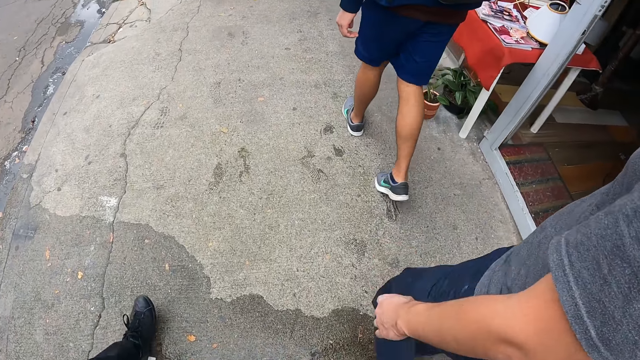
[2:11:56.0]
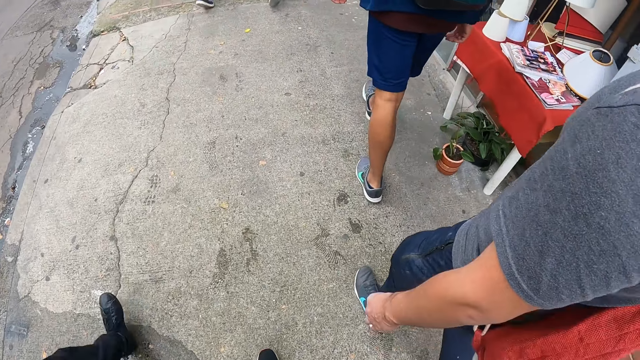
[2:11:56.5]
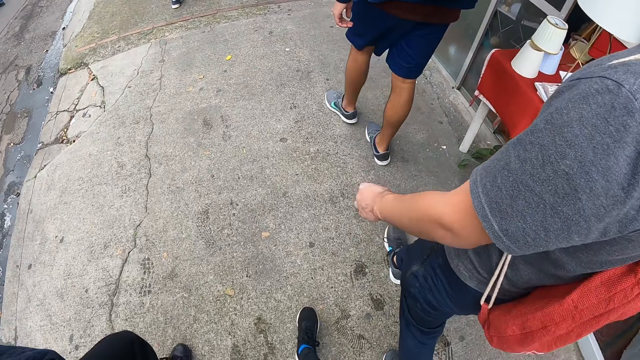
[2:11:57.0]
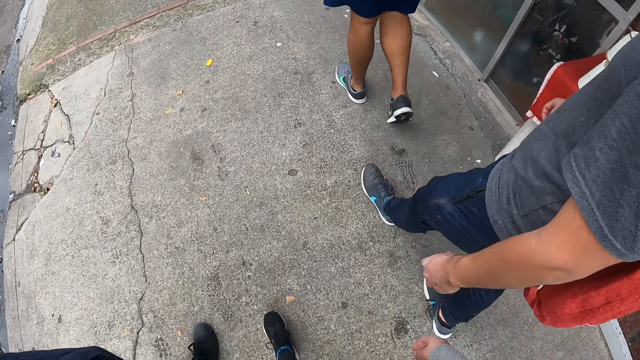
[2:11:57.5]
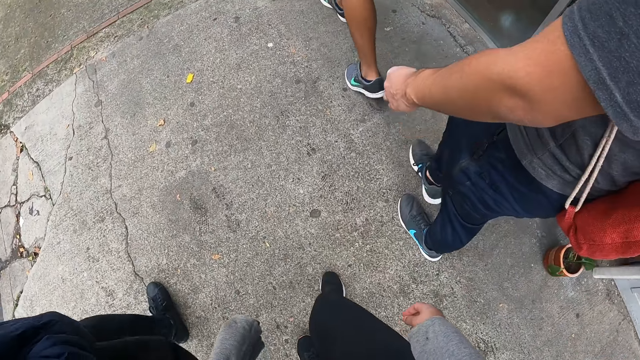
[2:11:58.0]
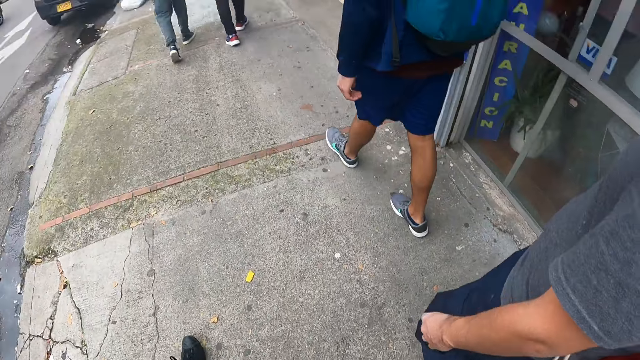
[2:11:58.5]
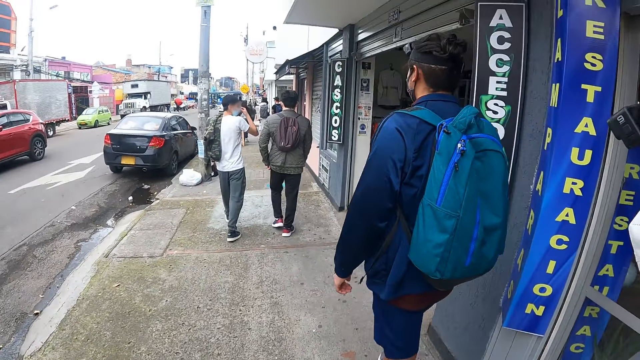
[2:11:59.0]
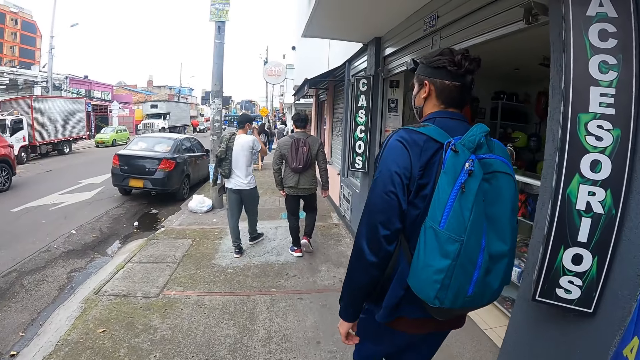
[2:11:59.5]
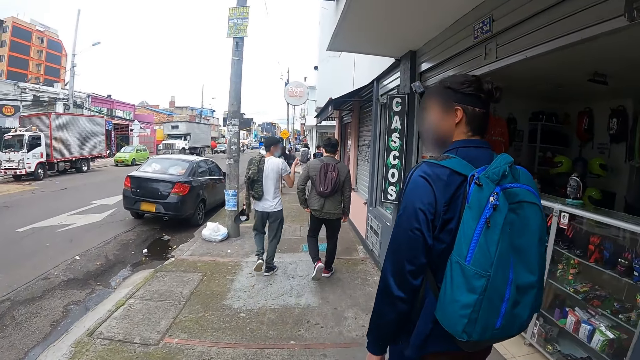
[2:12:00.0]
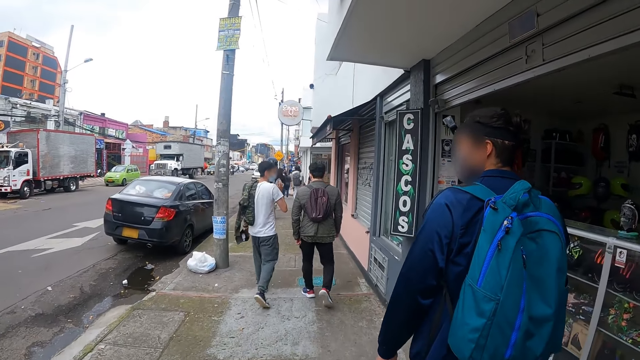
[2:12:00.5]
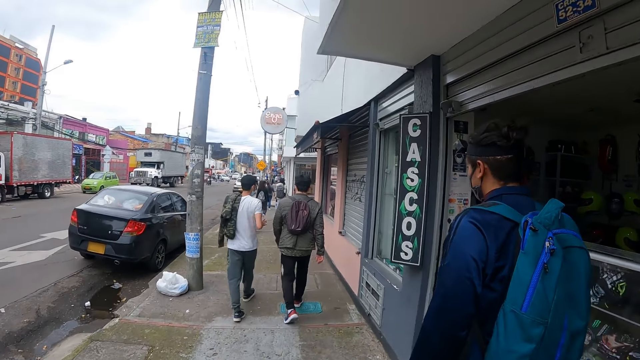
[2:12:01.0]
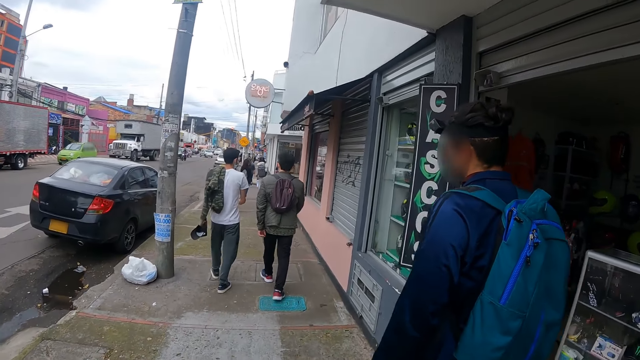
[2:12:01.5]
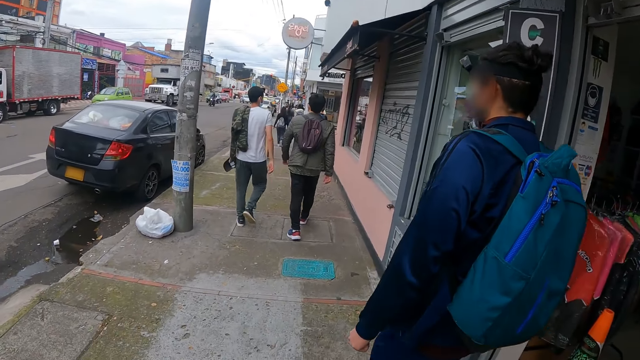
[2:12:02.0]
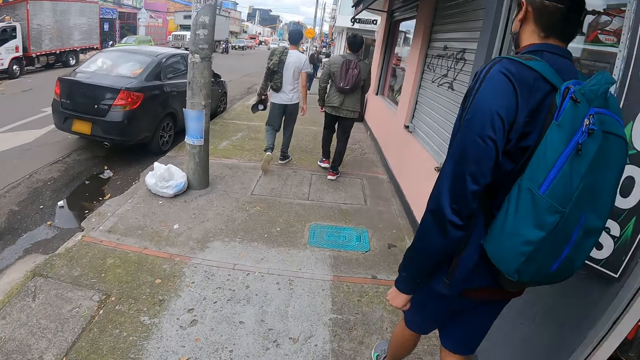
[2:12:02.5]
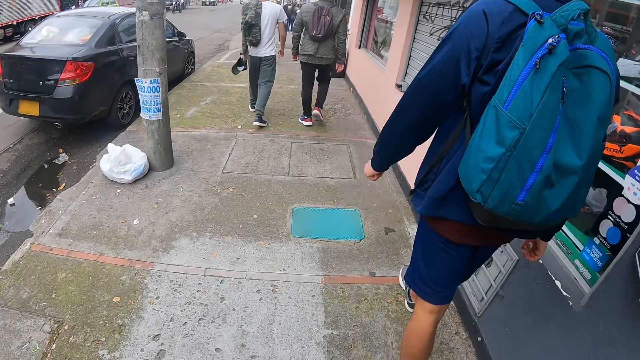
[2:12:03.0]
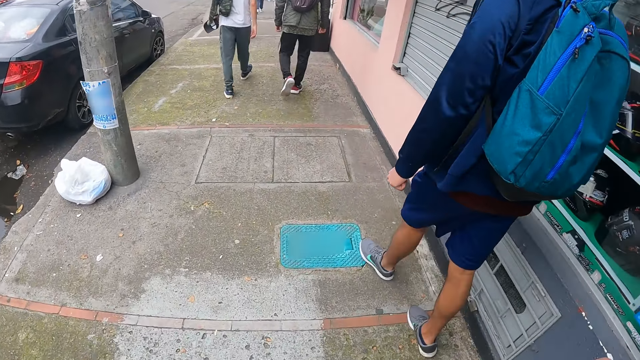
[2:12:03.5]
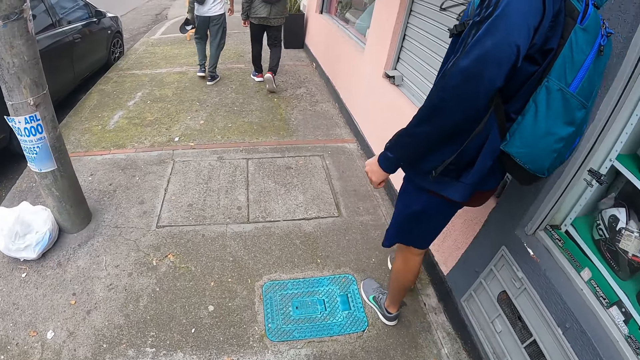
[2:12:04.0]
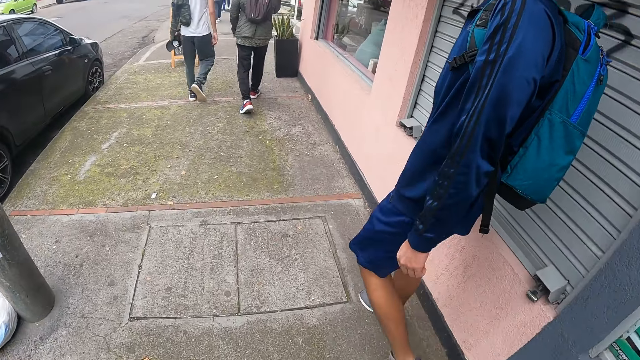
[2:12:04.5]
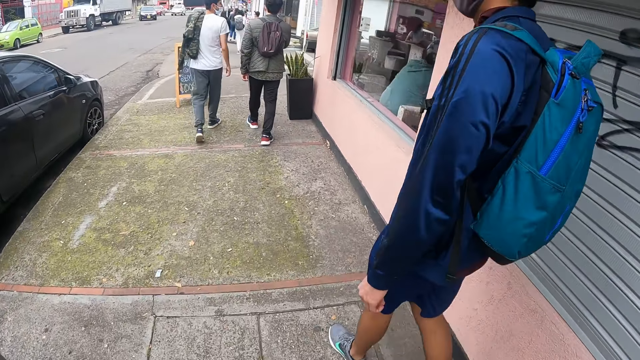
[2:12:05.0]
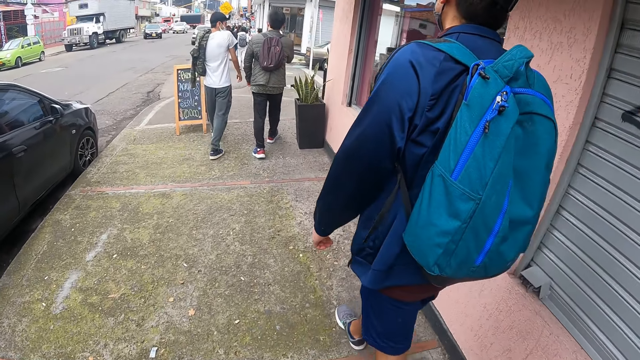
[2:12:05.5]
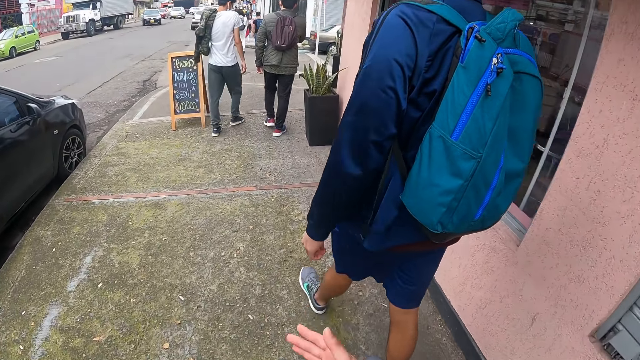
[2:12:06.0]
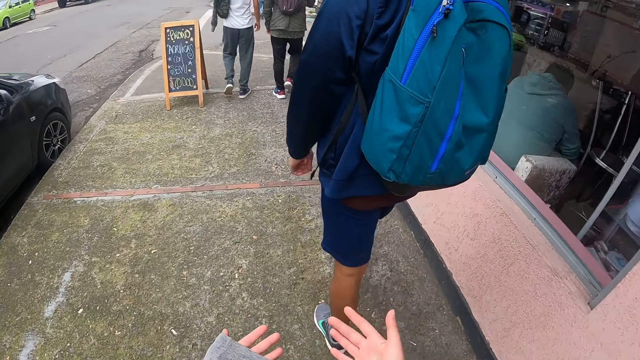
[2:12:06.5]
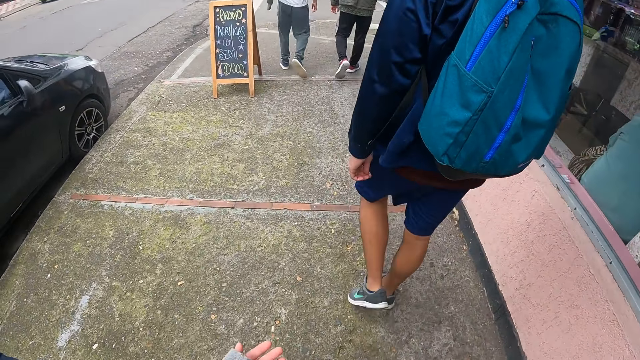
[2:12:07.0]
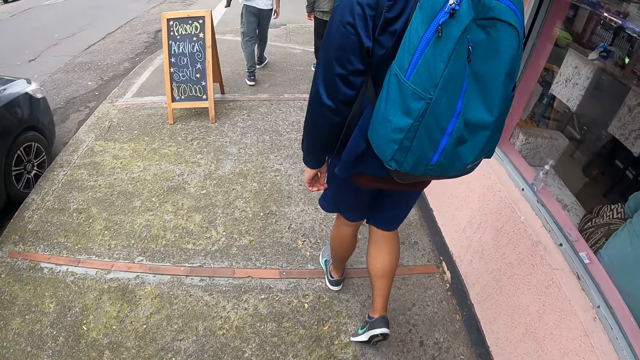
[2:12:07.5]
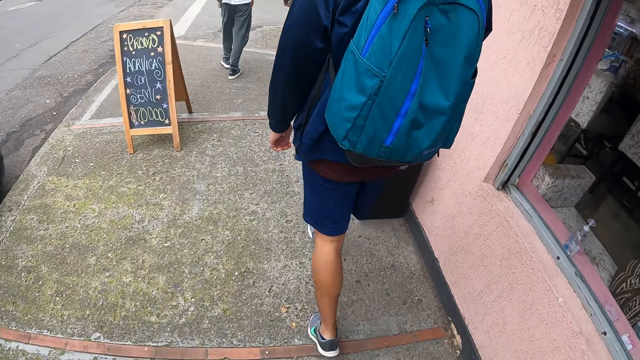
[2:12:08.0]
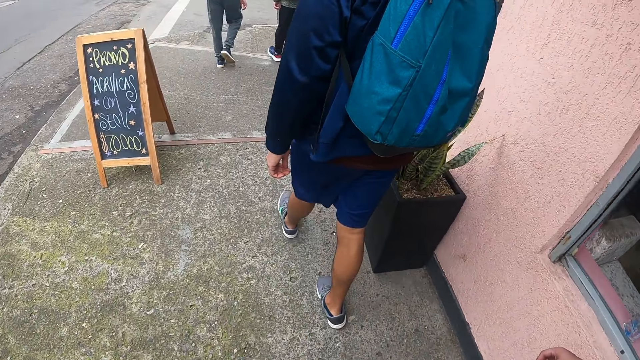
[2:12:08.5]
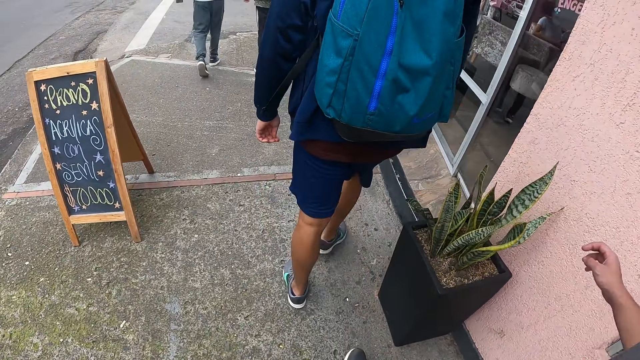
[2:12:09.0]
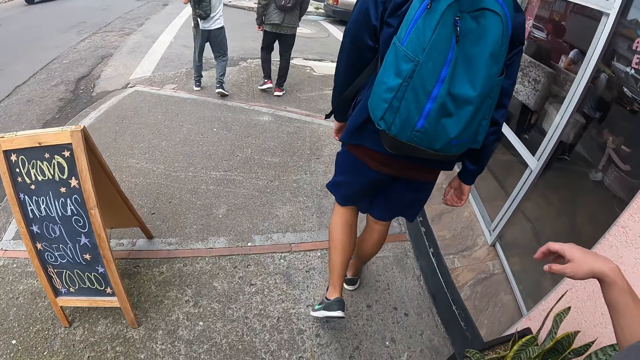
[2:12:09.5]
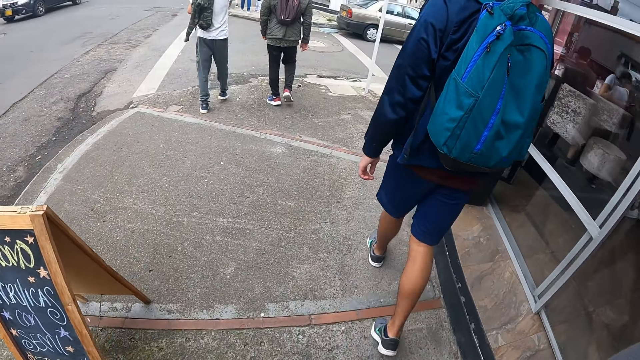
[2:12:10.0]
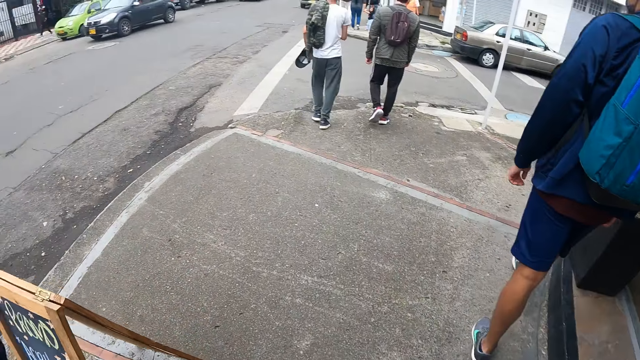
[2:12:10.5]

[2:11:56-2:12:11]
A man looks behind.

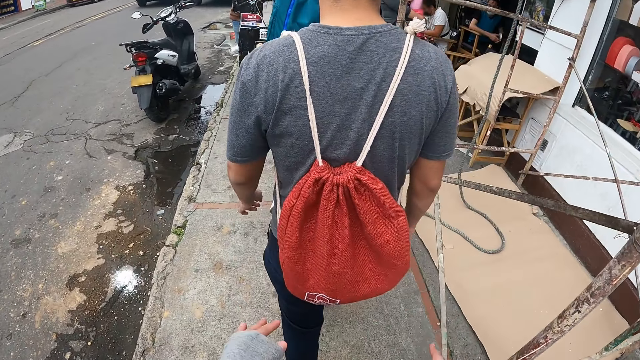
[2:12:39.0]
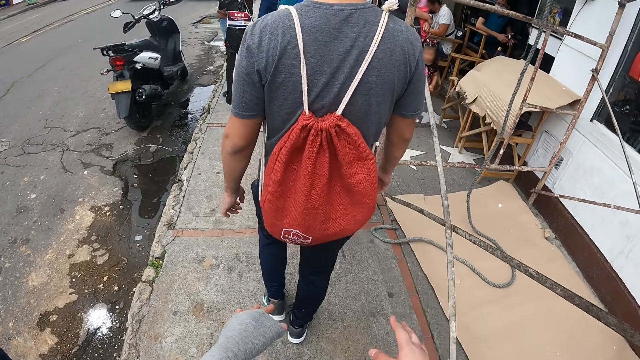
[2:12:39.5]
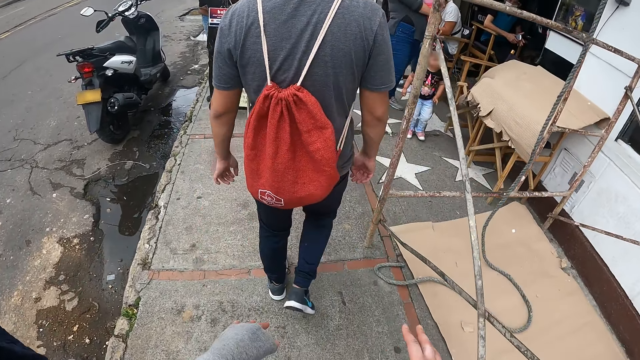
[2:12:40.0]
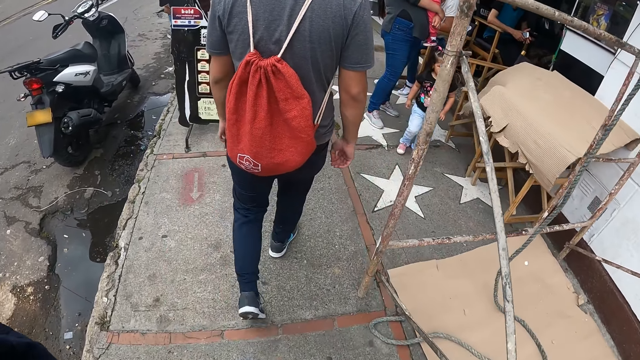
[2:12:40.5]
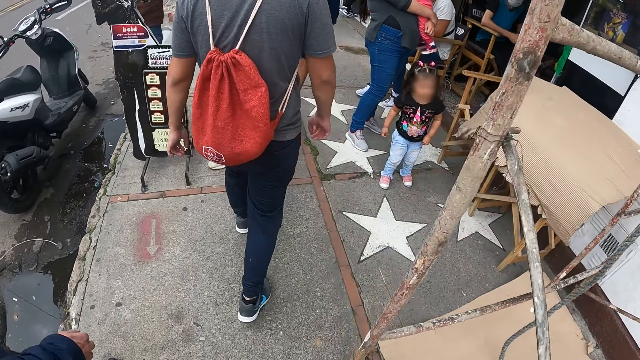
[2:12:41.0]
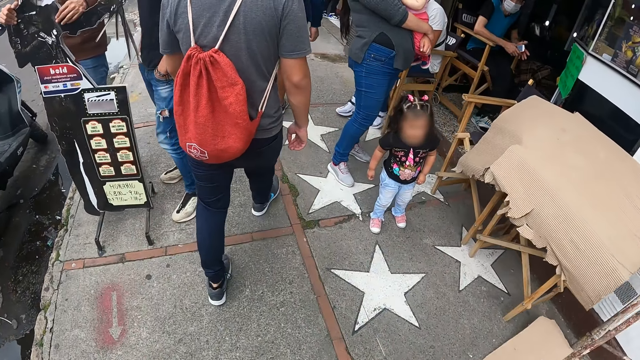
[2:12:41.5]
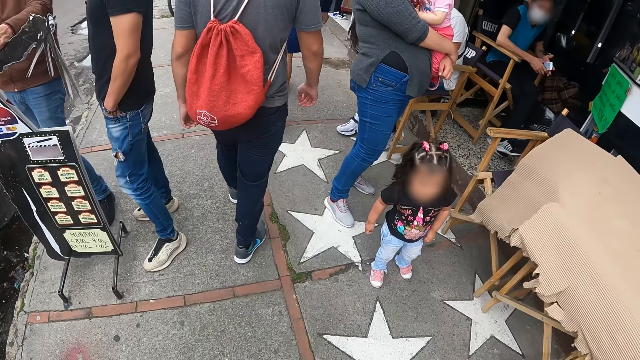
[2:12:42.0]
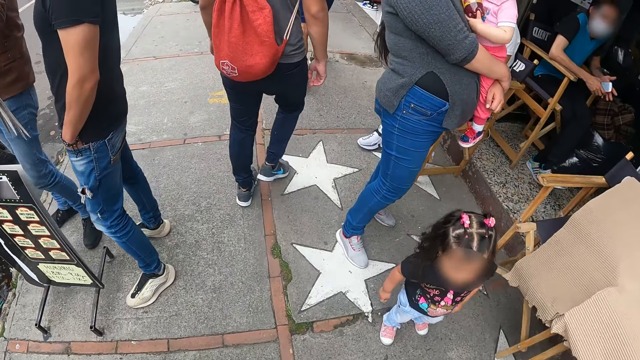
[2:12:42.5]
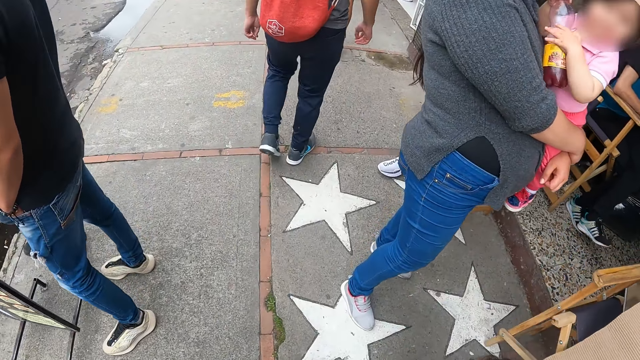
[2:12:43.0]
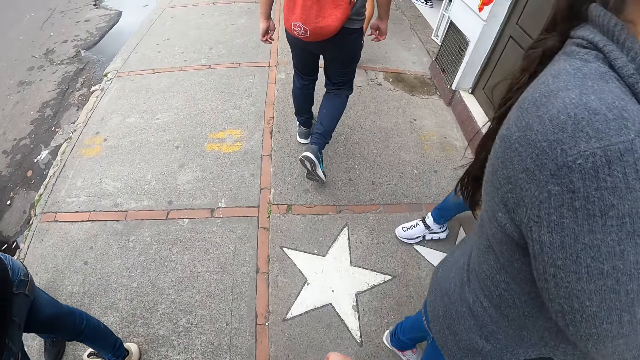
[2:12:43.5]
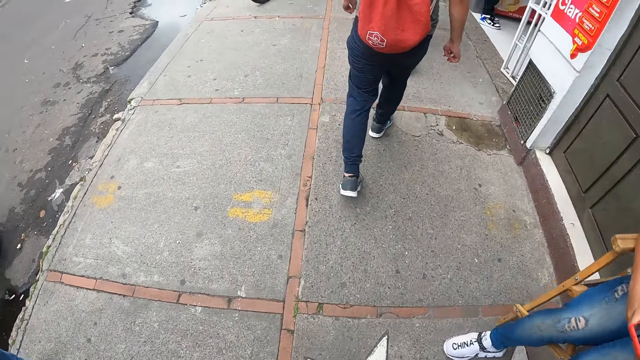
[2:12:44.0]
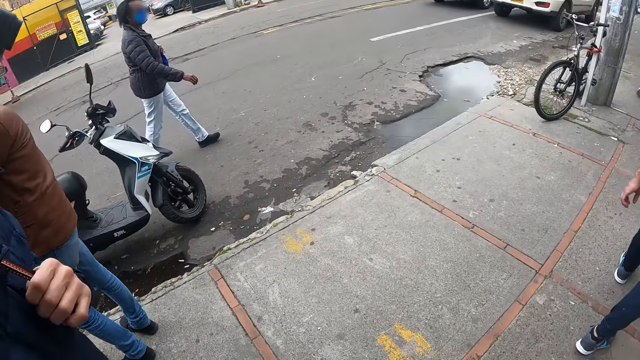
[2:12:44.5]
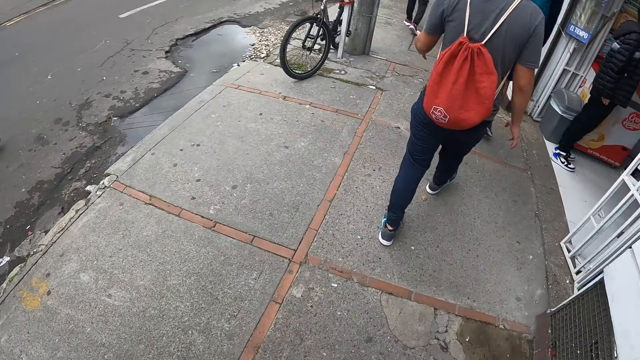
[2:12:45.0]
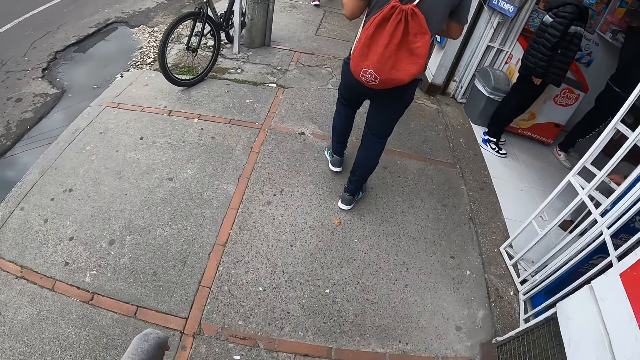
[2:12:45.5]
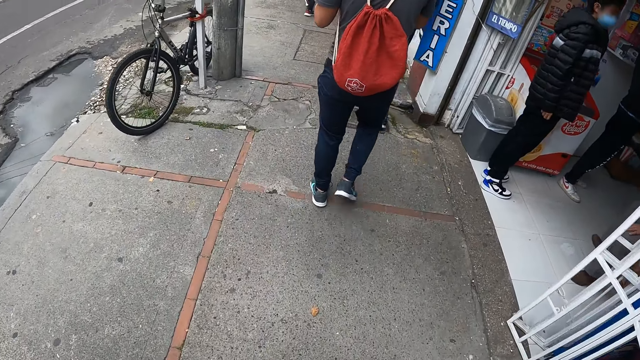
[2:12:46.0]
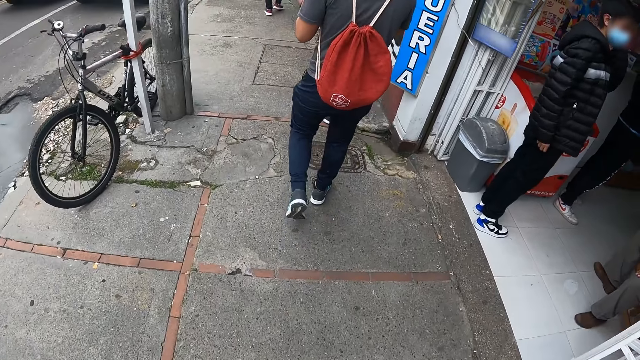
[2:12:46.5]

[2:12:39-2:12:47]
The camera wearer moves hands. They move around.
